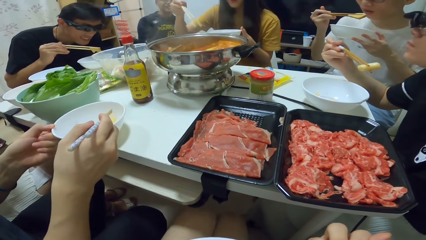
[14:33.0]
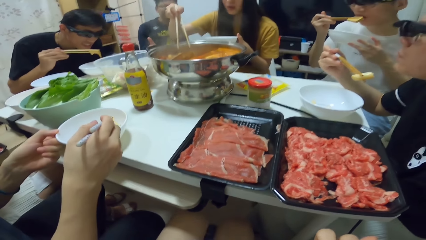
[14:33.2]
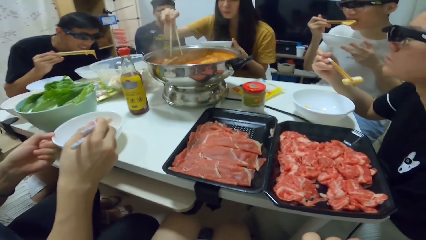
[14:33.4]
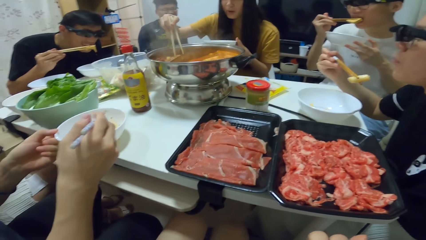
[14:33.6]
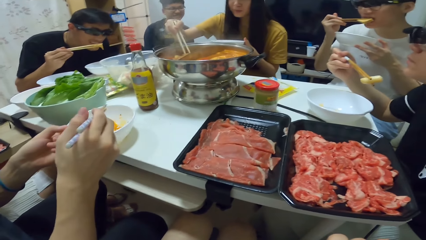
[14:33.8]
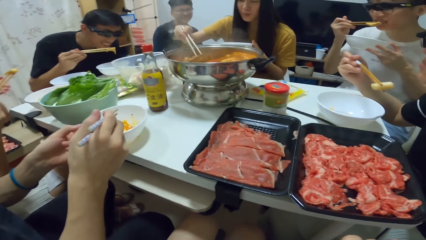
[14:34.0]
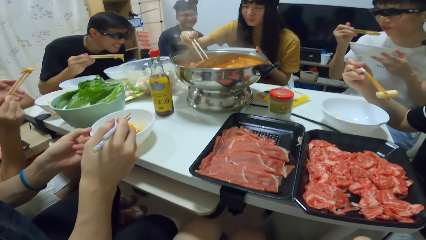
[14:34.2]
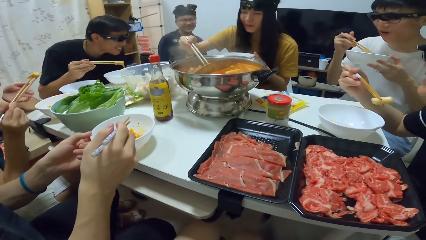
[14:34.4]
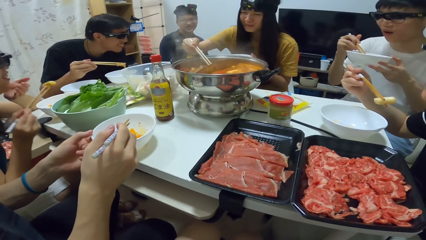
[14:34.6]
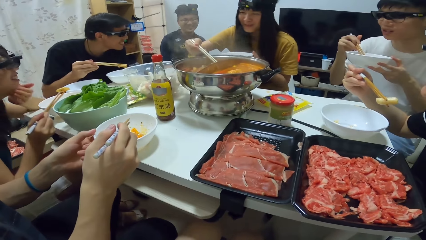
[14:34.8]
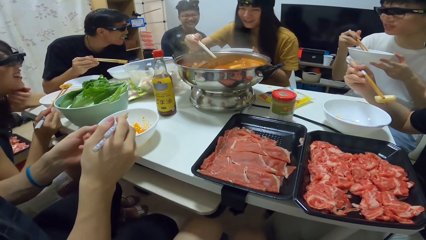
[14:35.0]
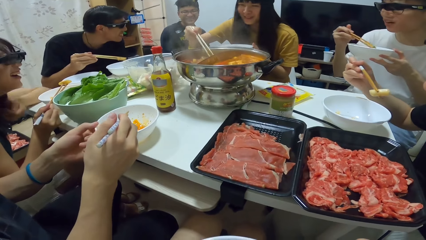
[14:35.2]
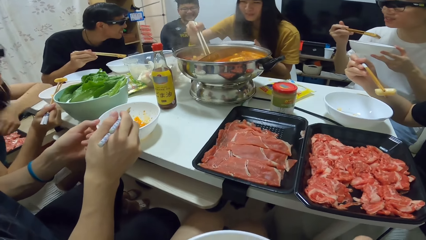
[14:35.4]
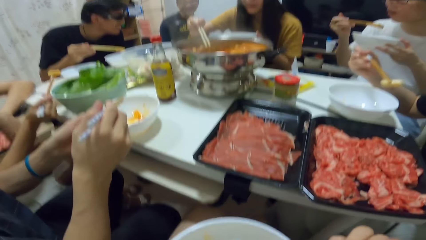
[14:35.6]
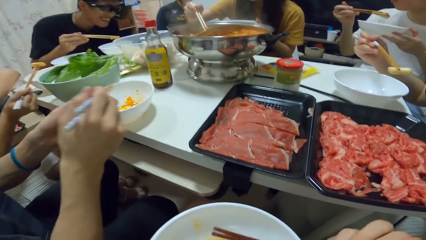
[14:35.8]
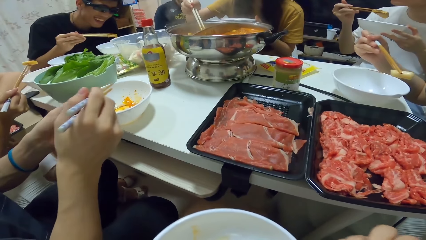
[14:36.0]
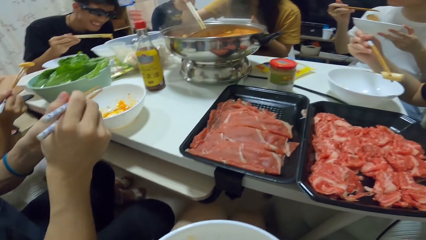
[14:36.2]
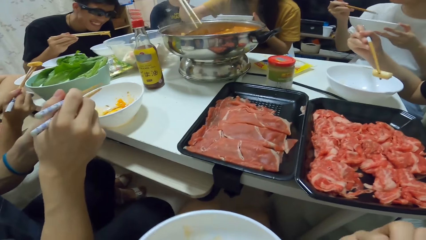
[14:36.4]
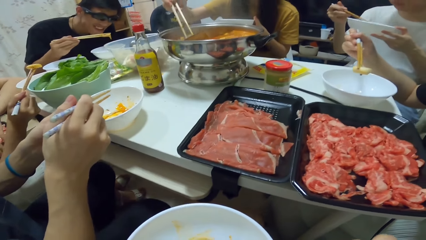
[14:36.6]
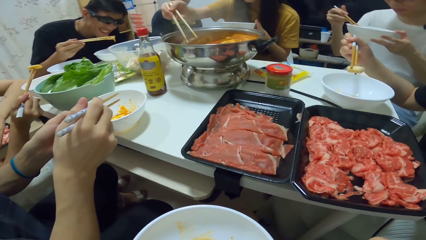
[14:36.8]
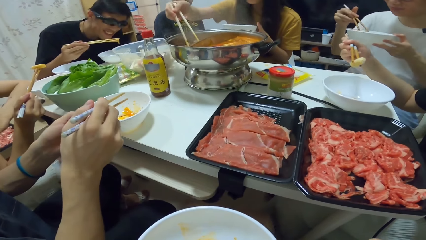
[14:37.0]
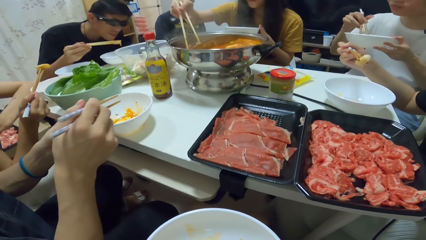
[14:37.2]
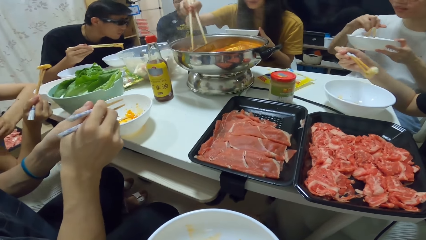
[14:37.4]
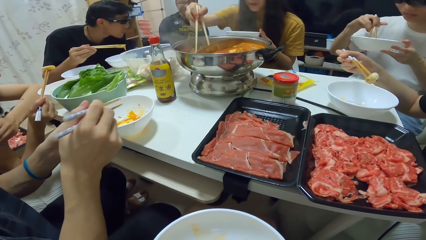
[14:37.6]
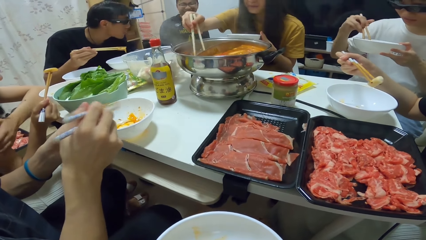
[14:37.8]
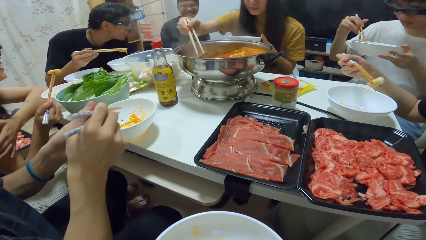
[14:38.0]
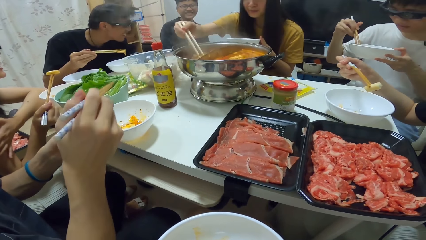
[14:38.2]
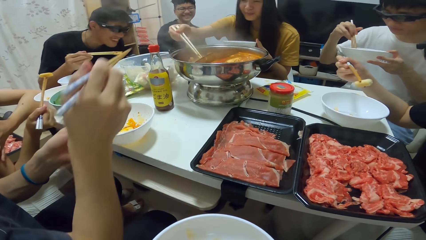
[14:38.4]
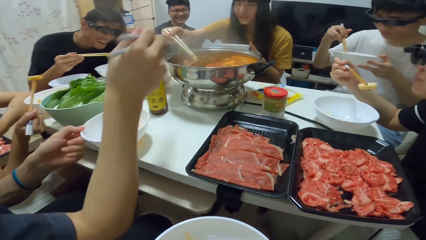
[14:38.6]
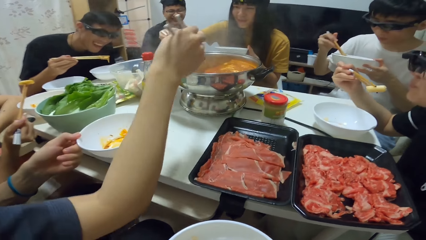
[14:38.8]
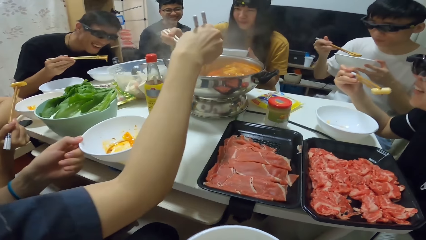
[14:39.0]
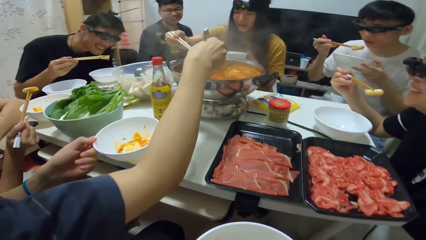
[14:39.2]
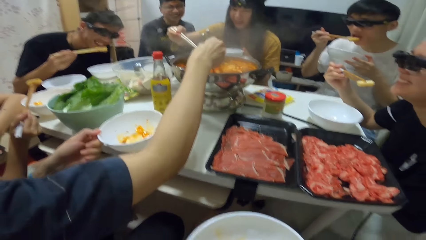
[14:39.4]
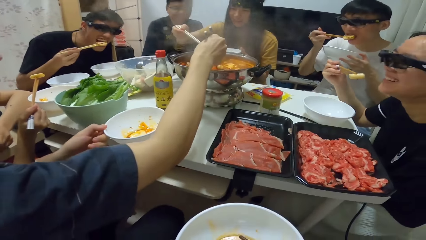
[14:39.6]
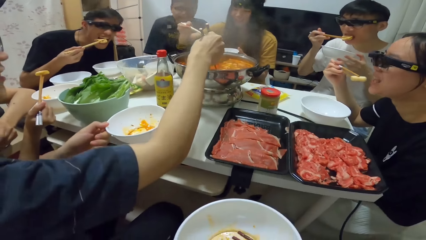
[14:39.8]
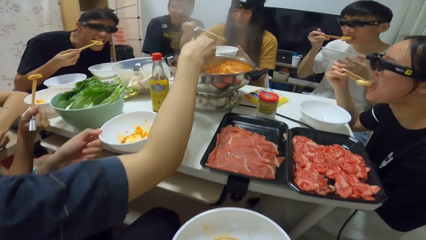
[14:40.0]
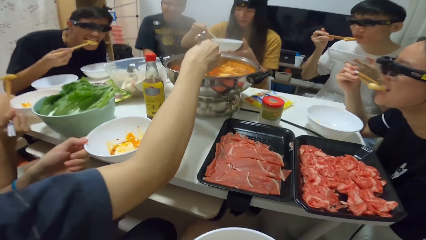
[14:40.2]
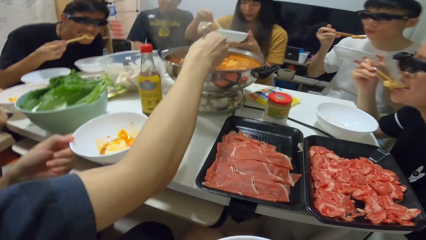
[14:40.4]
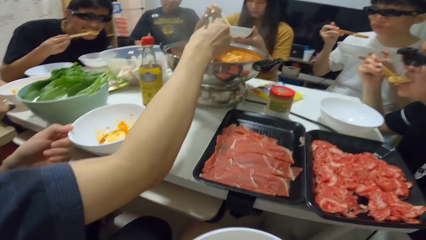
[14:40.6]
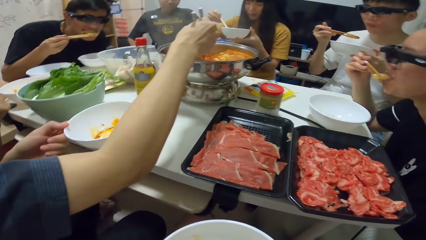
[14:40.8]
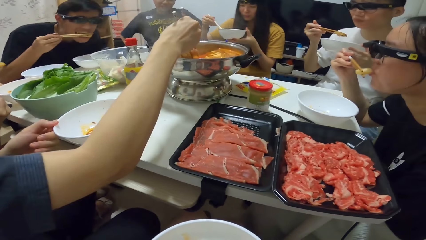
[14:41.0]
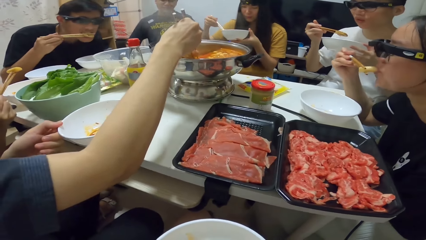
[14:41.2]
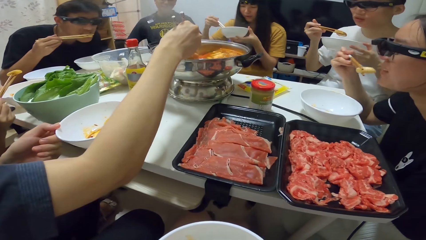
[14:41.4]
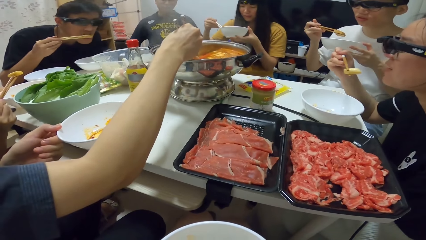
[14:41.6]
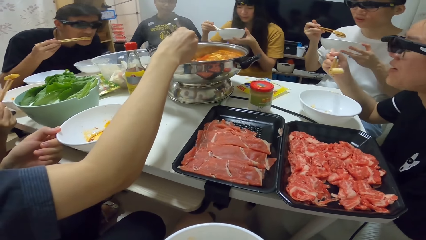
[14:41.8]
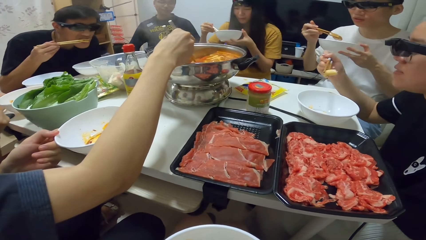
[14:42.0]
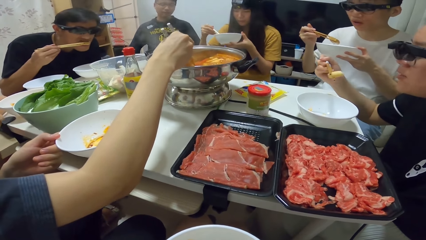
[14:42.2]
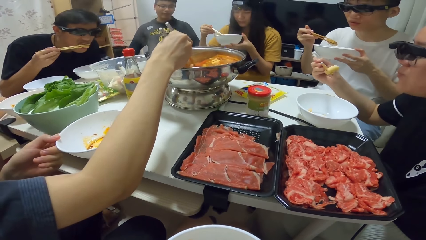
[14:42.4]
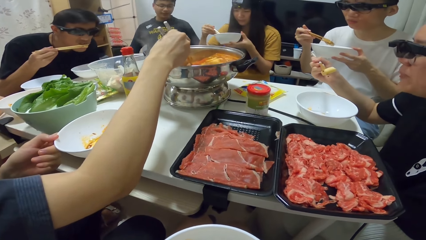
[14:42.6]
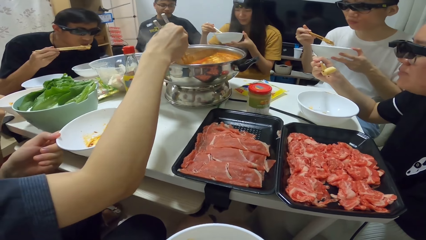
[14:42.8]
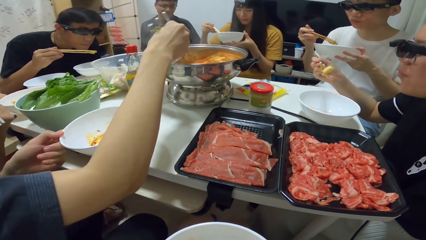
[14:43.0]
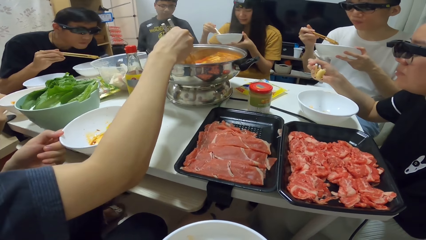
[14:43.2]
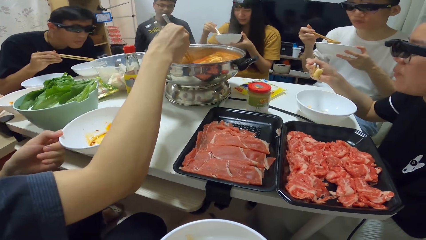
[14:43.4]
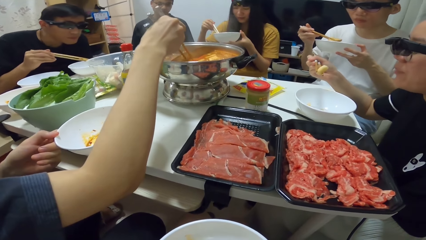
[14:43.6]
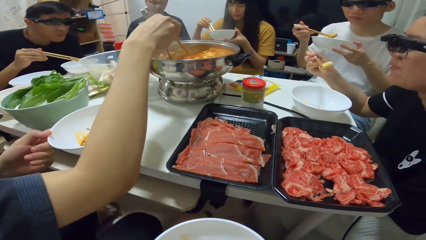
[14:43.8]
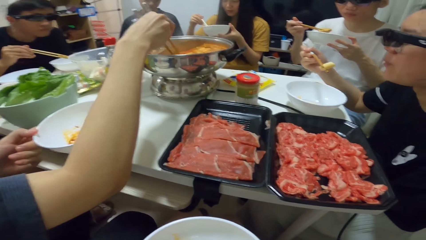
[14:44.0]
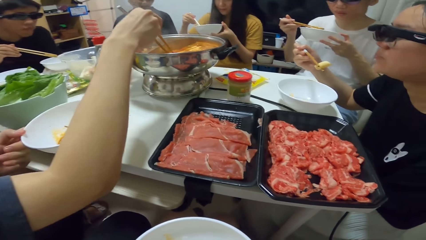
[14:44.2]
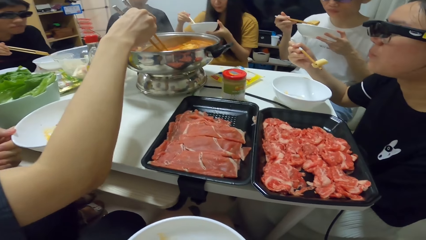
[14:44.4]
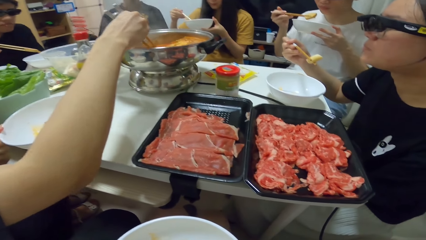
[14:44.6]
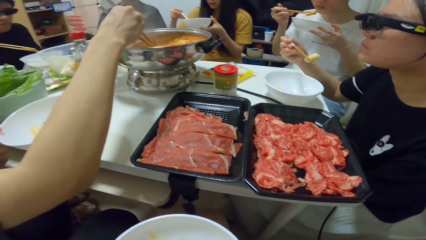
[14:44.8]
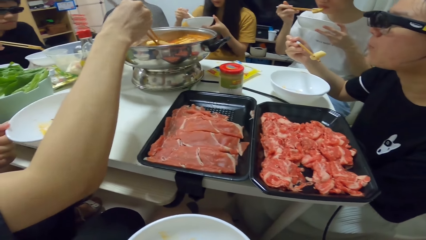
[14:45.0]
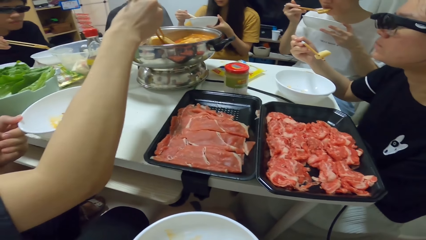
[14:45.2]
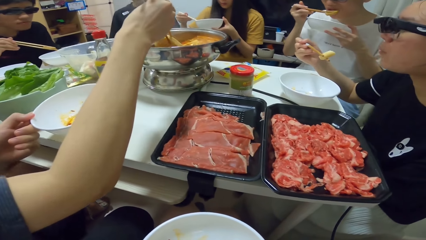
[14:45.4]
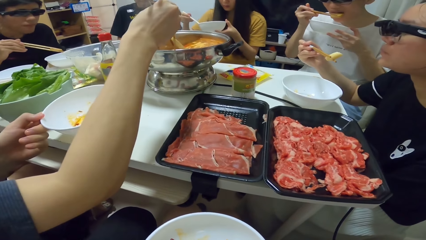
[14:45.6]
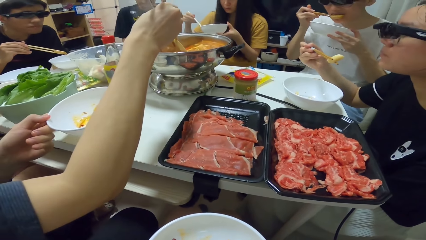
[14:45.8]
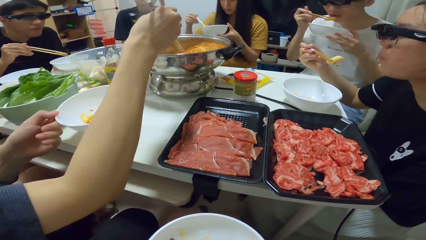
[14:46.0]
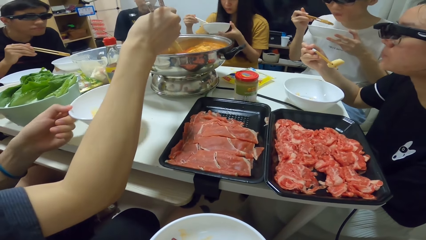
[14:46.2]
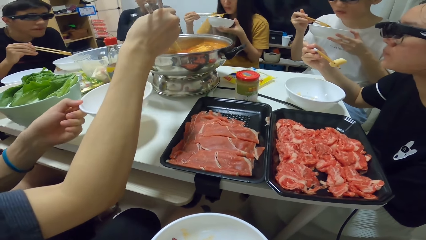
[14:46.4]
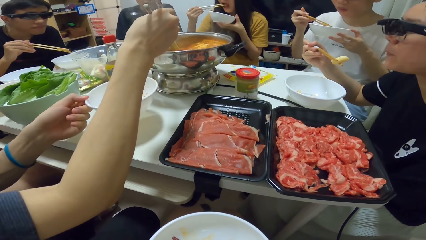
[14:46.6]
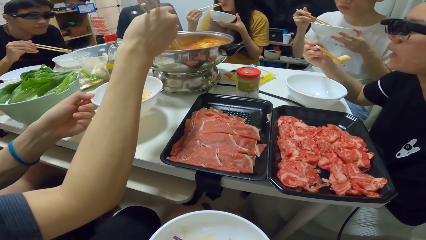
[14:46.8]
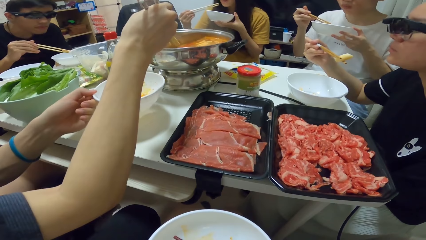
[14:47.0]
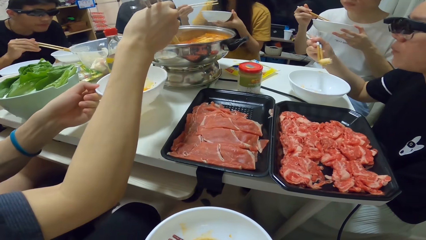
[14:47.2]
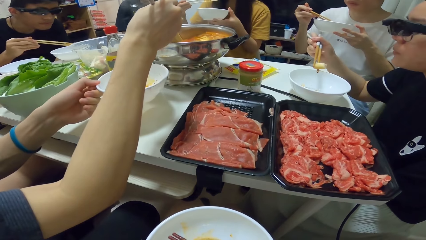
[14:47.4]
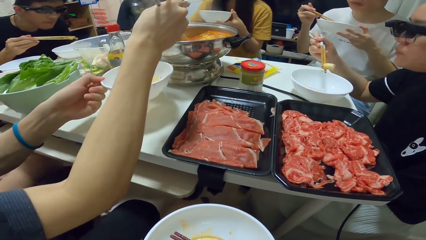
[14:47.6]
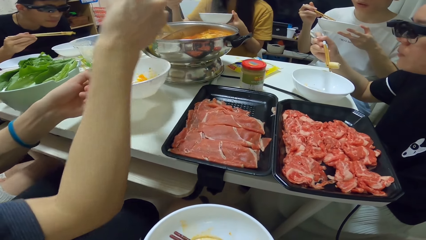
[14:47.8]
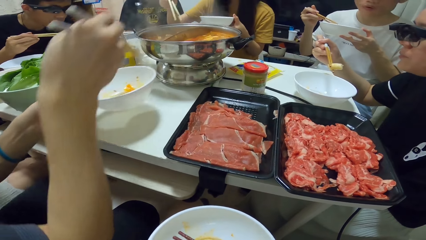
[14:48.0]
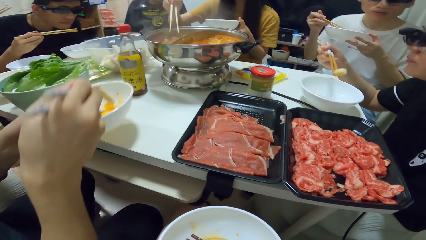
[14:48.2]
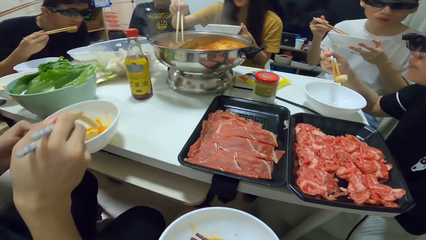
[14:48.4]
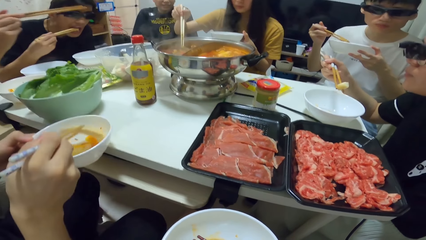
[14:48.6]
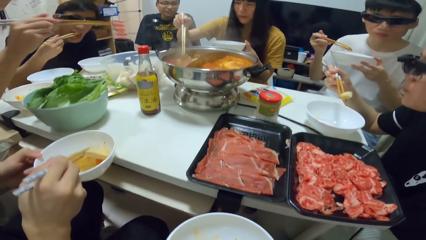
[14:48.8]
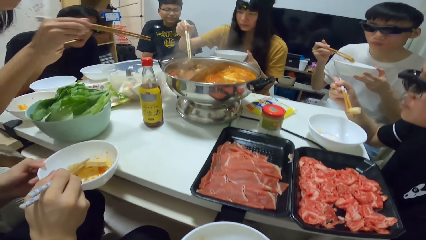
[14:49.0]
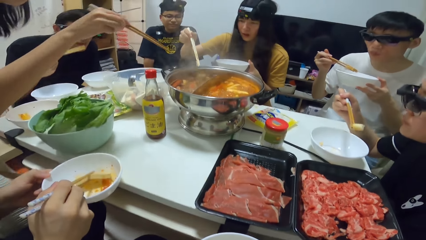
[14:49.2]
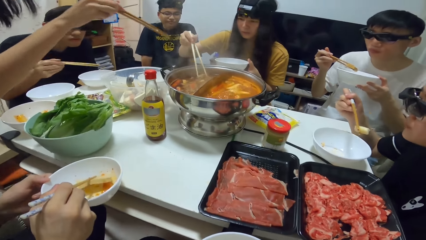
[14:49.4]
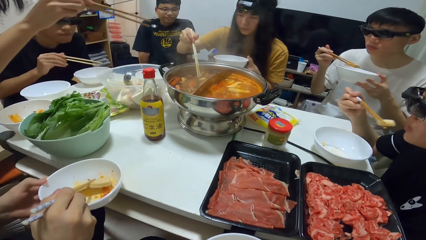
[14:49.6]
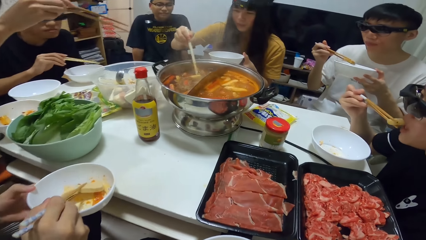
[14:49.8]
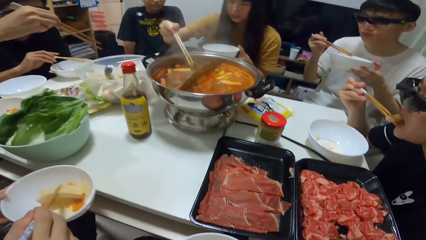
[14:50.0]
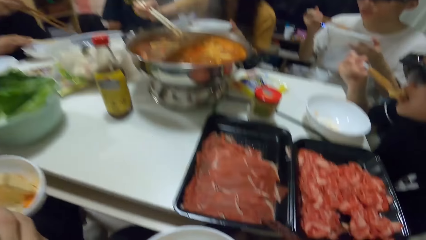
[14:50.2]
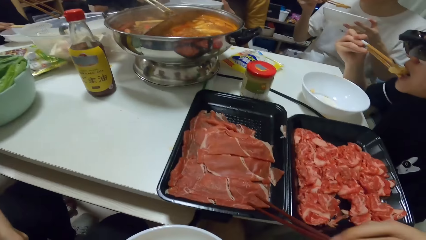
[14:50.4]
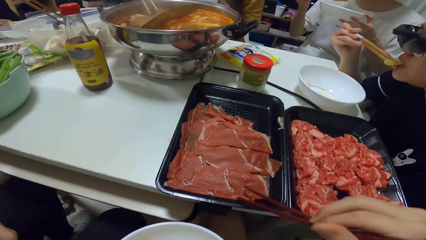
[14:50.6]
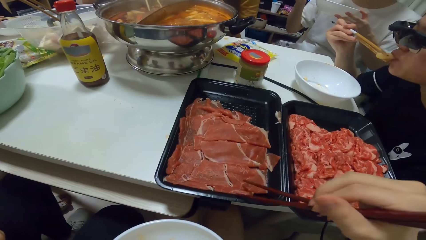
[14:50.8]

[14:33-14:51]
The camera wearer shakes his legs. A woman takes the food with the chopsticks and converses. Another woman picks food from the pot with chopsticks in her right hand. A man picks food from the pot with chopsticks in his right hand. Another man eats the food. The second woman puts the food into the bowl in her left hand. Another woman eats the food. The second woman eats from the bowl with the chopsticks in her right hand. The first man puts the food into the bowl in his left hand. The second woman picks food from the pot with chopsticks in her right hand.
